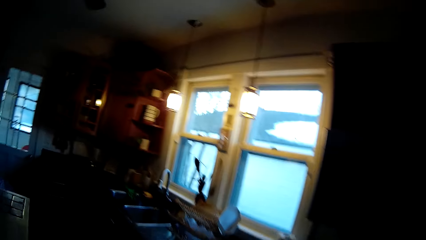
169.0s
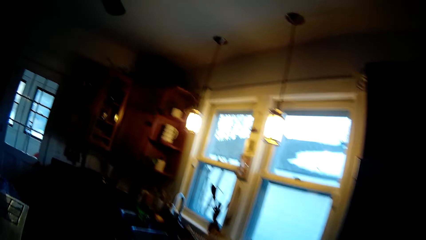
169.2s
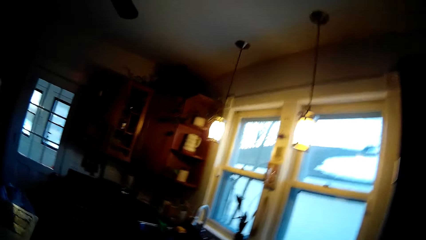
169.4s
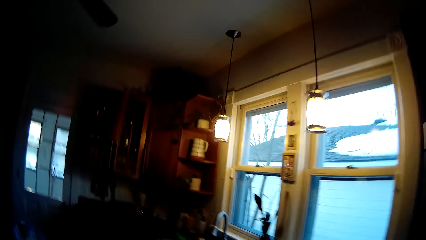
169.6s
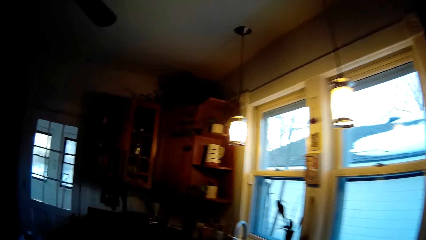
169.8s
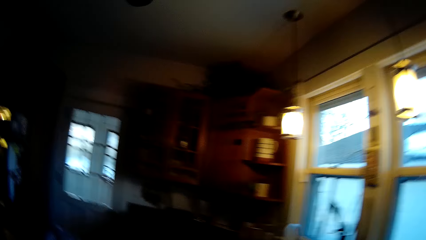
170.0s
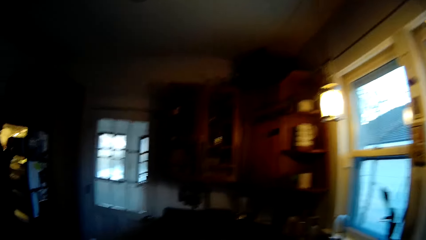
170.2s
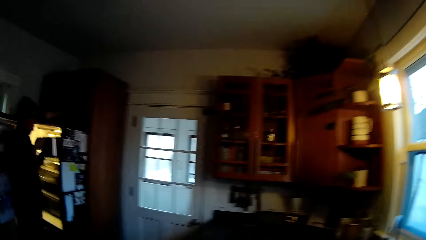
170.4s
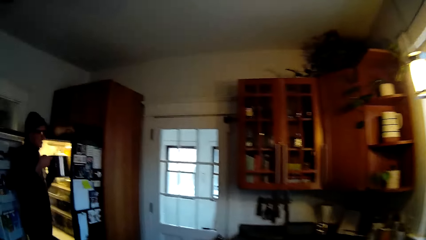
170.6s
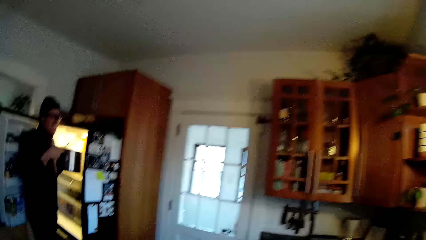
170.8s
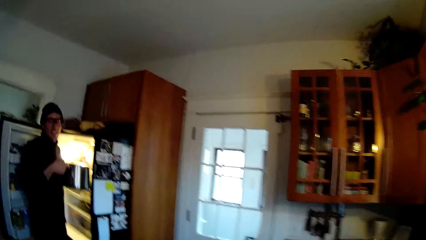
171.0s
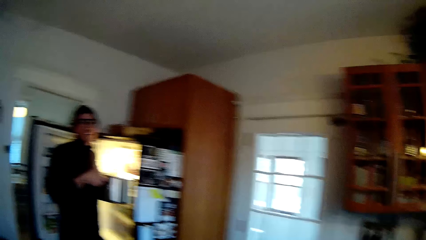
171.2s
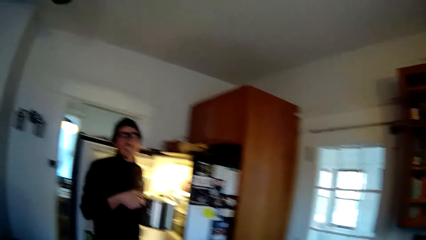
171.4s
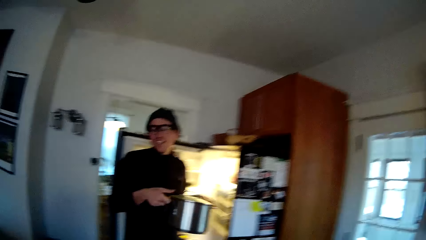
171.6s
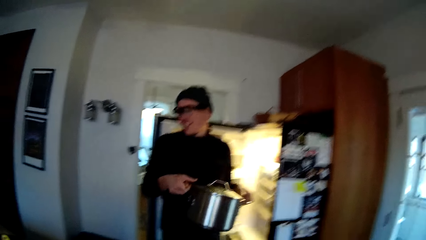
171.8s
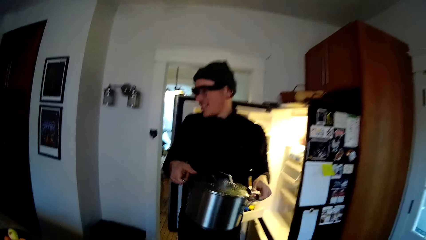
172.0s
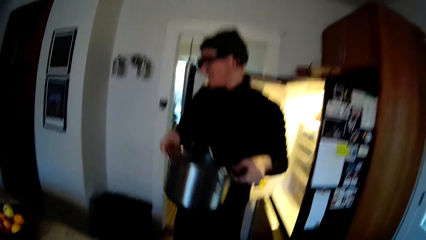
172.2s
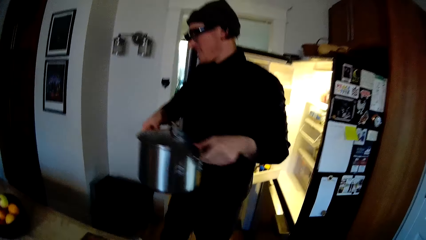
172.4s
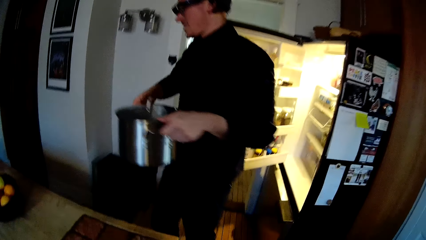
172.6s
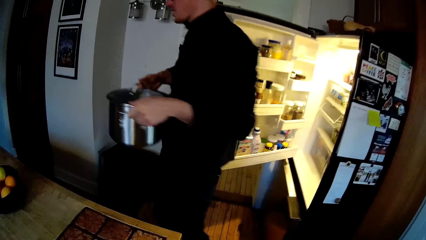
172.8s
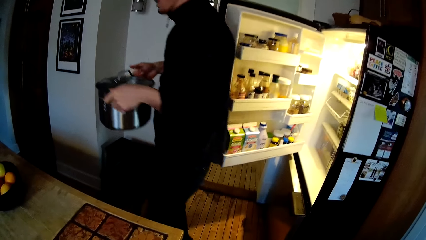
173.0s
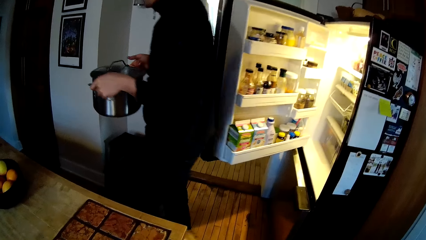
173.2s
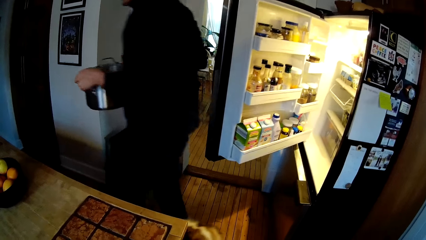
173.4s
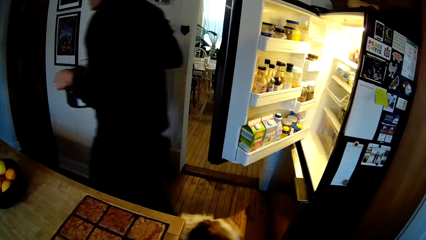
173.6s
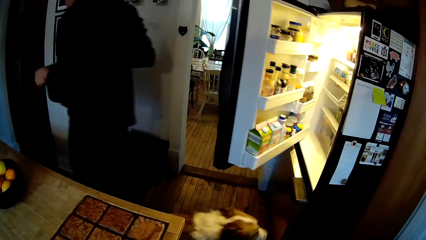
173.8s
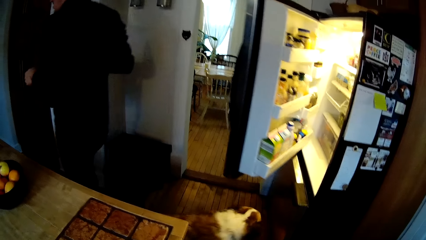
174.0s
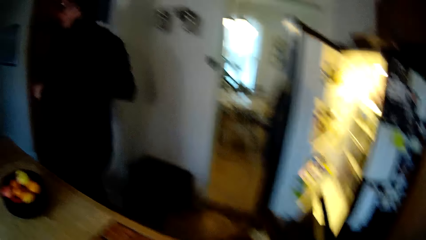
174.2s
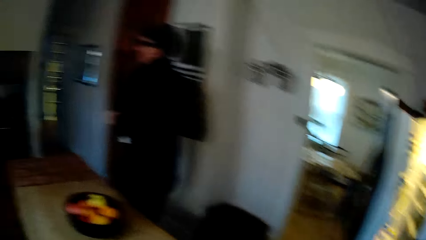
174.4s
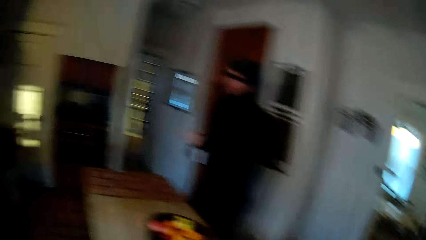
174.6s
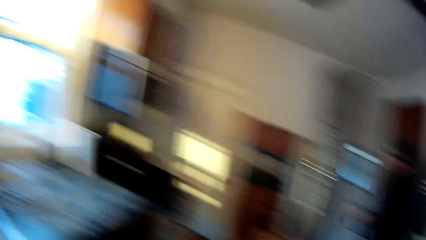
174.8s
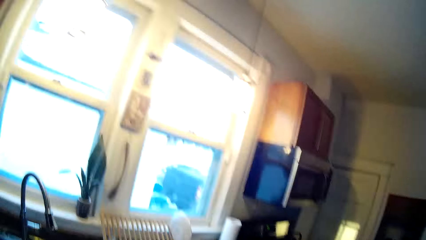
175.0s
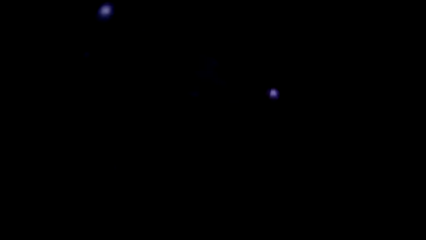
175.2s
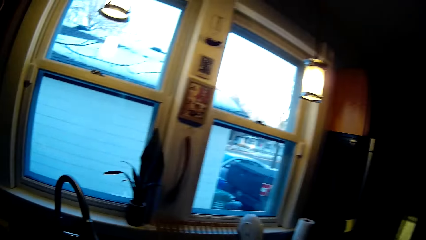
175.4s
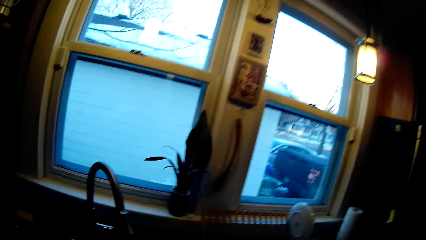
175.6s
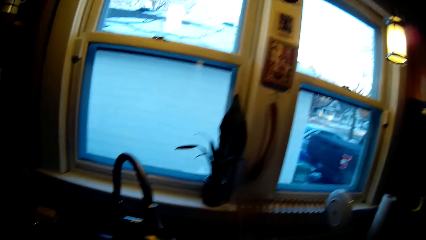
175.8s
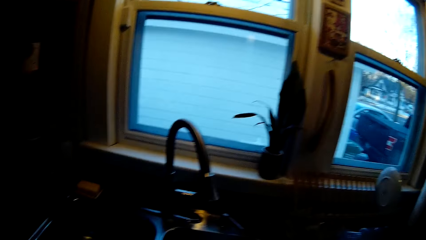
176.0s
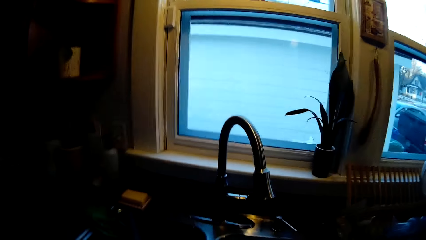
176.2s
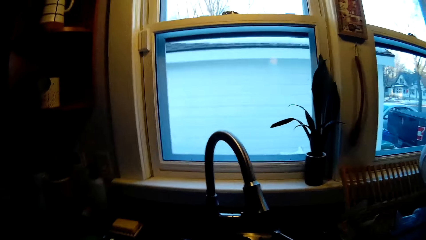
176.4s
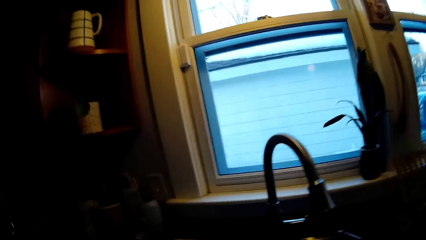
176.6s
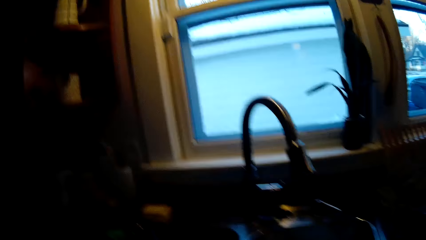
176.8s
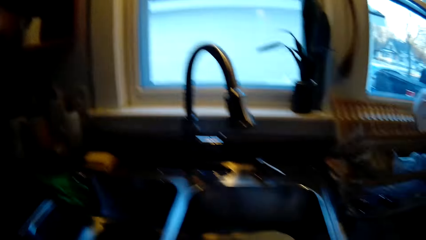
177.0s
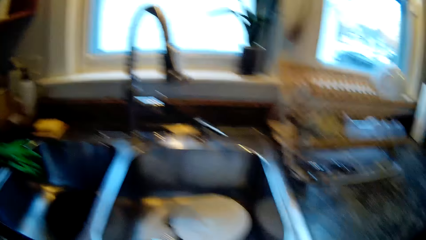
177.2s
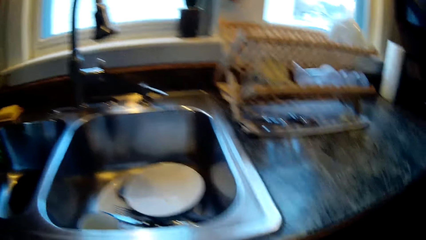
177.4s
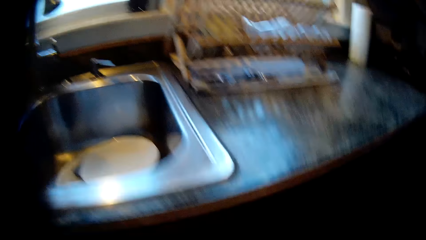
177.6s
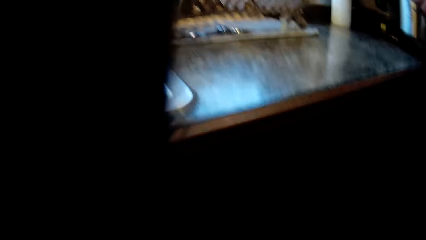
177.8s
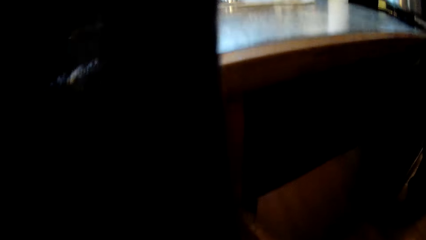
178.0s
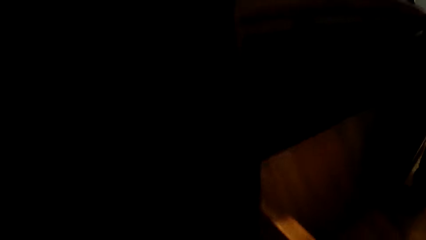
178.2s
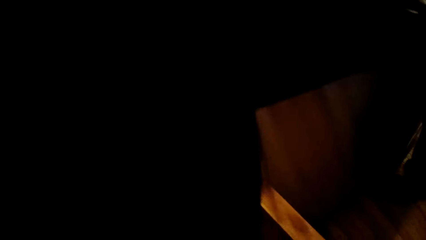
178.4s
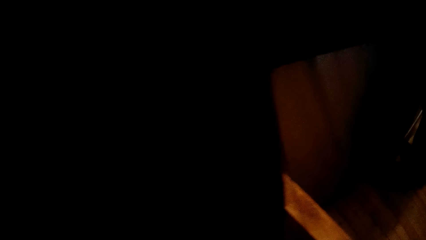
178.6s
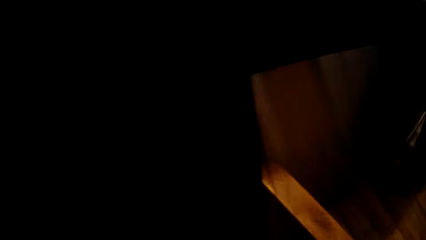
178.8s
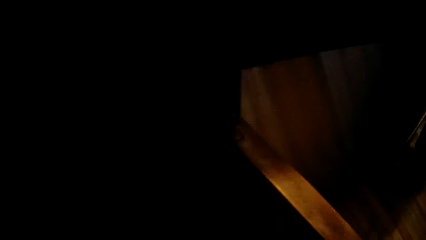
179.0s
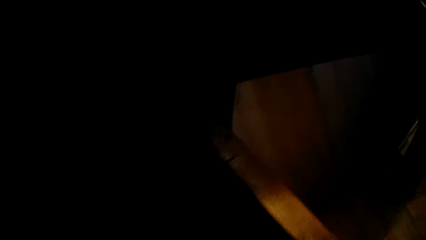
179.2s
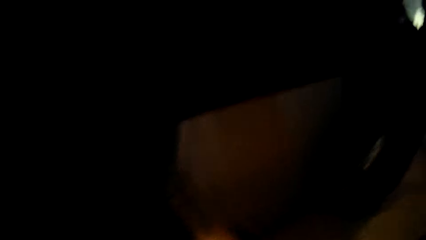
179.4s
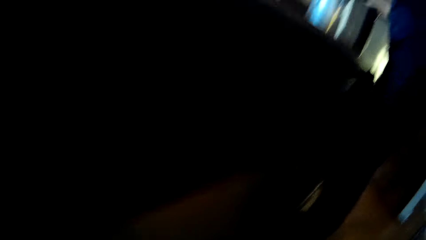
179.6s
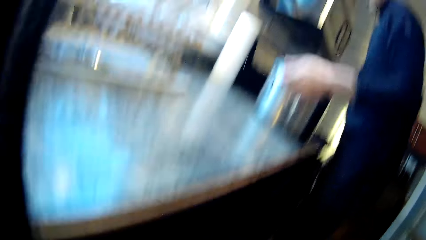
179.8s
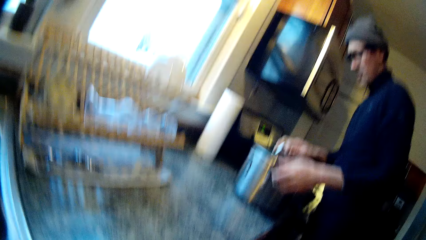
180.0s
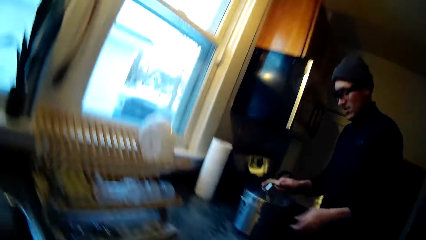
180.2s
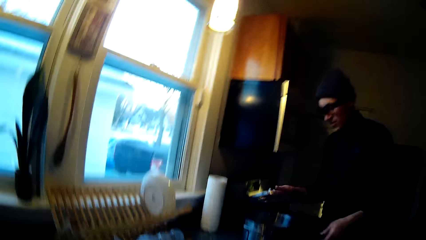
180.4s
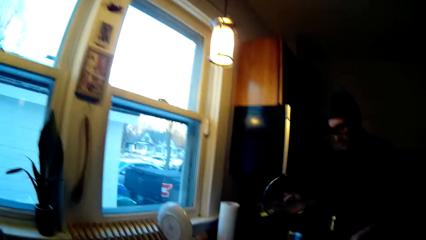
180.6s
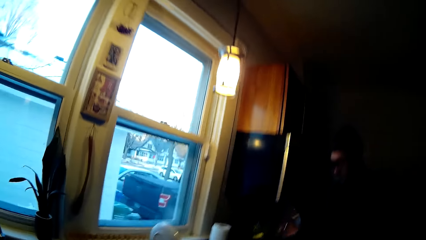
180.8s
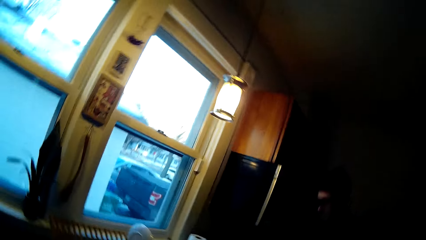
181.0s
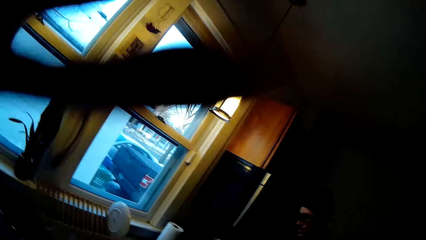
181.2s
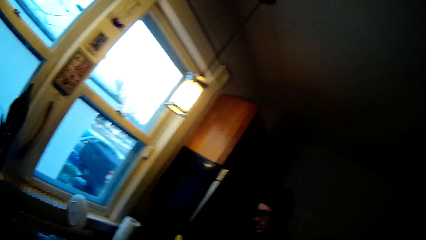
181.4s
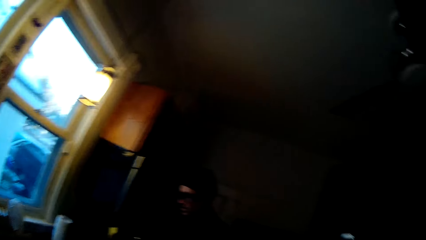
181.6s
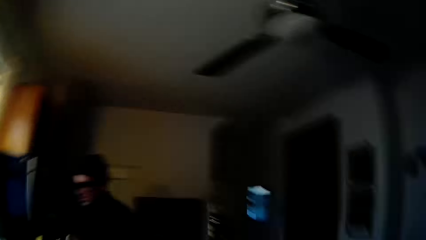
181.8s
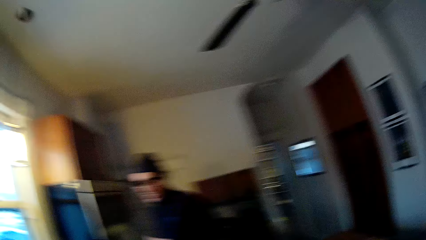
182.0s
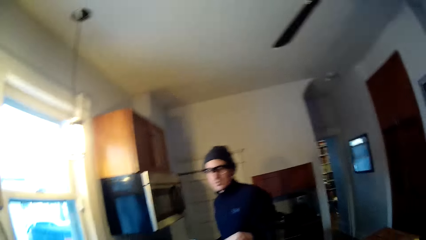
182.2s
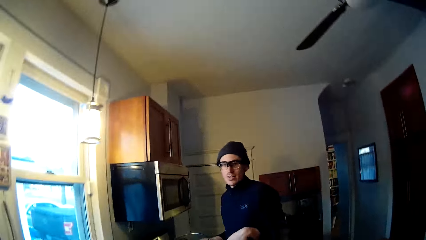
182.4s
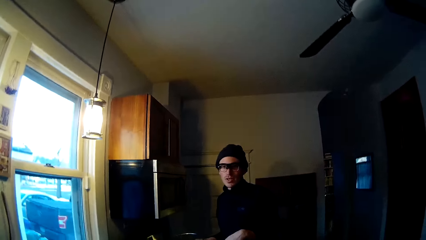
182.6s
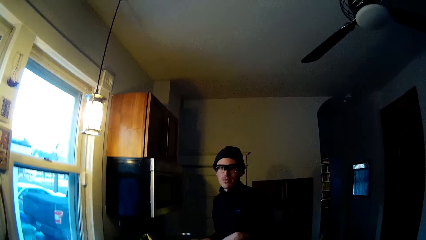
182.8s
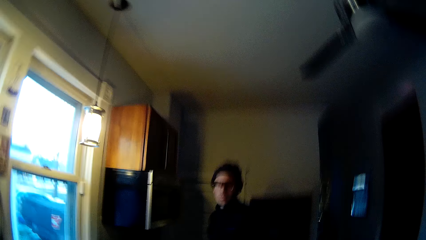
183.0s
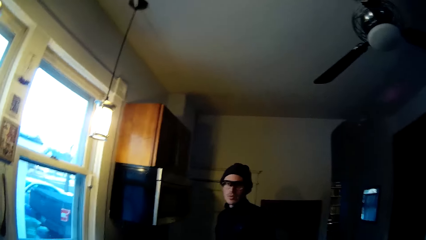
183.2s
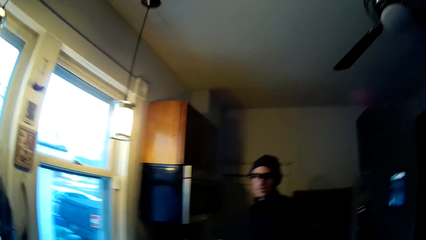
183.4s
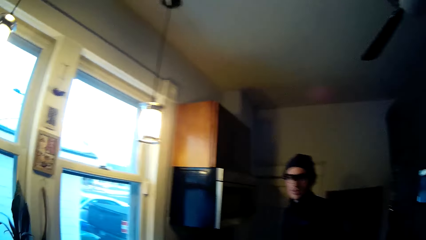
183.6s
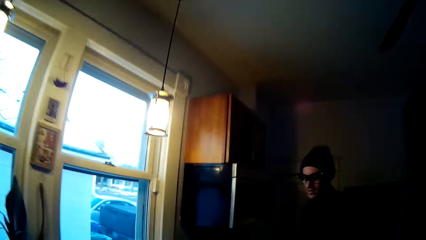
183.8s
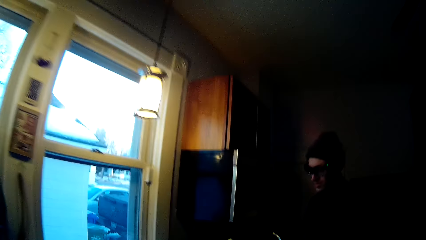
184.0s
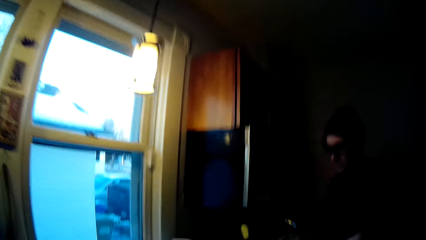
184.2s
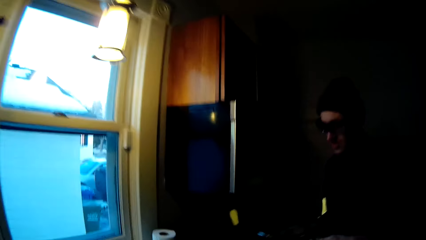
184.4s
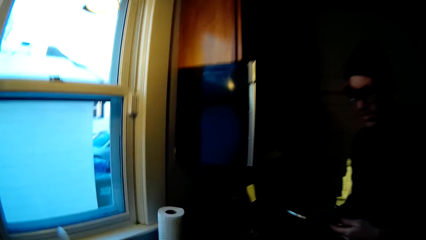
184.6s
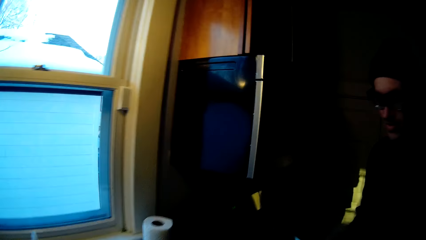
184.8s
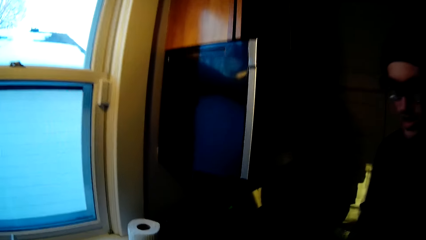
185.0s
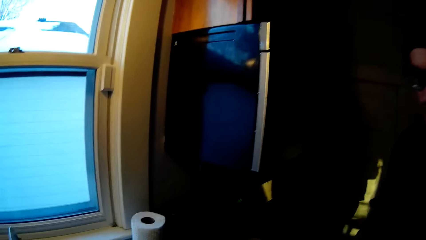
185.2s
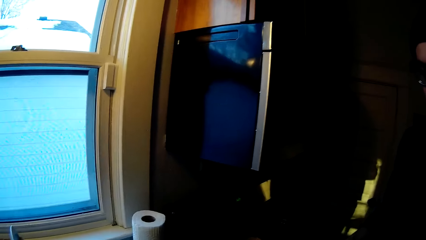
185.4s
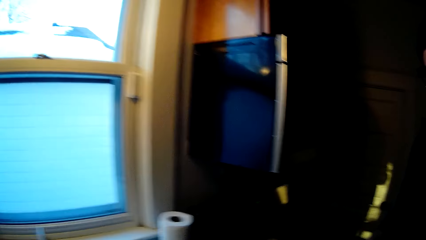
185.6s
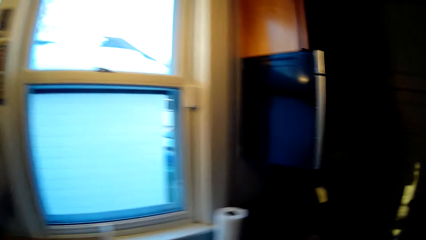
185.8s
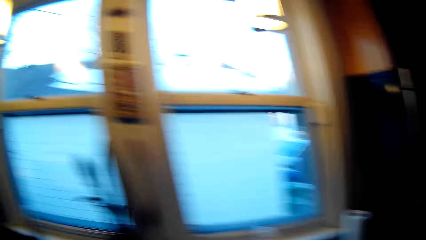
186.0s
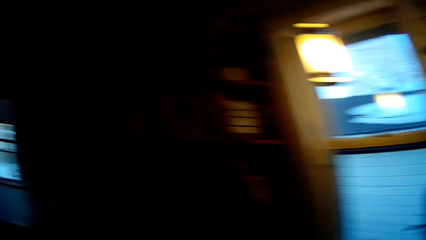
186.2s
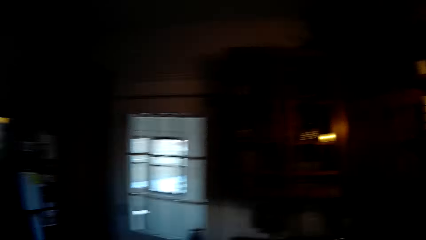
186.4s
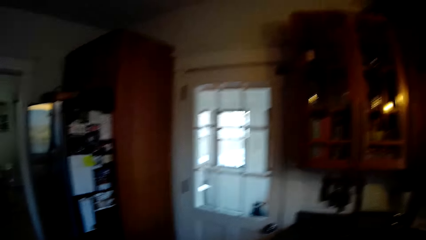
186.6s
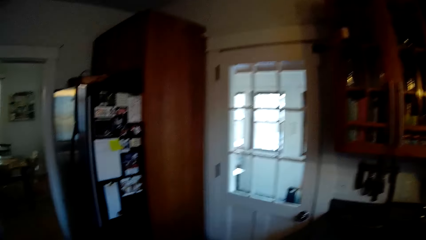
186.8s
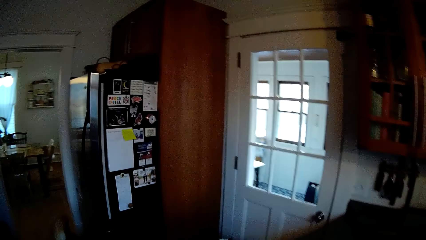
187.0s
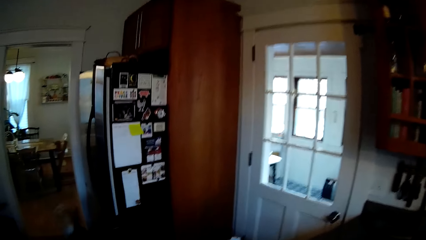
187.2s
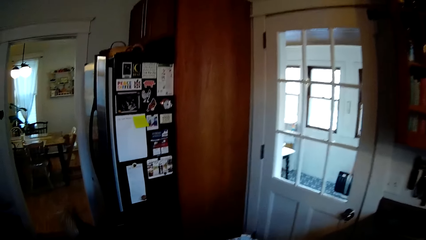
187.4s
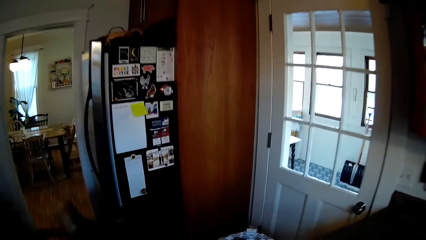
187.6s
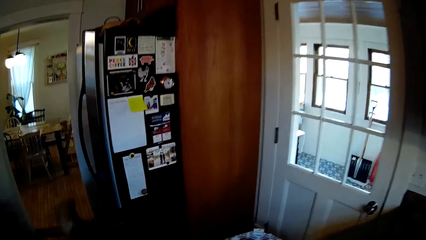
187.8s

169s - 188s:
The camera wearer converses with a man. The man carries a pot from the fridge with both hands and picks the pot from the fridge. The man closes the fridge with his right elbow. The camera wearer stands near a sink. They open a cabinet. The man drops the pot on the countertop with both hands and removes a lid on the pot on the countertop with his right hand. The camera wearer converses with the man. They look at the man. The man drops the lid of the pot on the countertop with his right hand. The camera wearer looks around.
